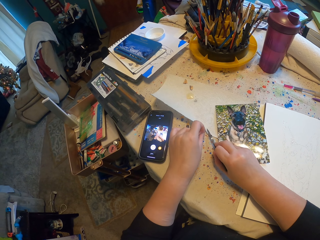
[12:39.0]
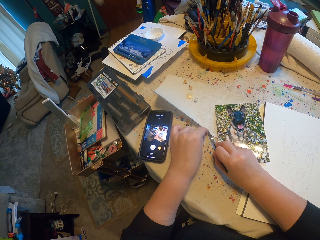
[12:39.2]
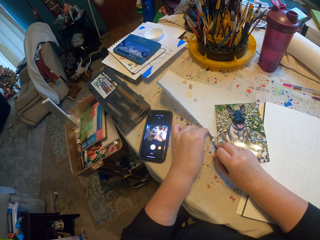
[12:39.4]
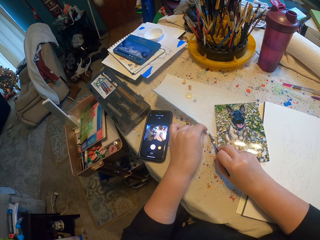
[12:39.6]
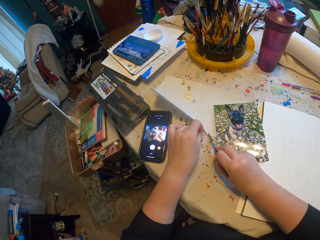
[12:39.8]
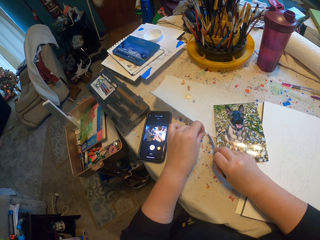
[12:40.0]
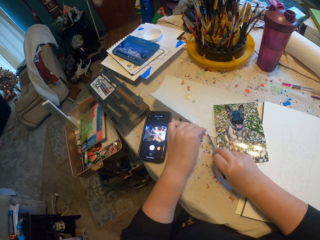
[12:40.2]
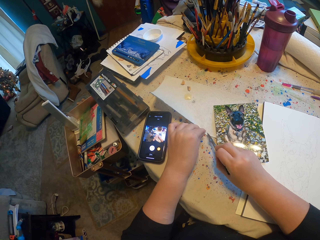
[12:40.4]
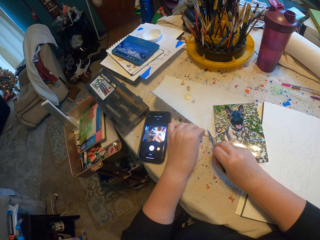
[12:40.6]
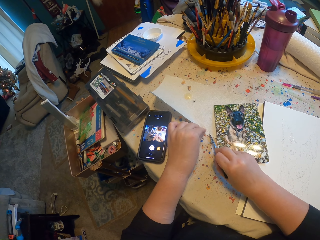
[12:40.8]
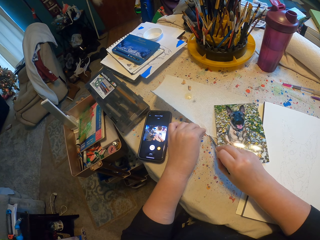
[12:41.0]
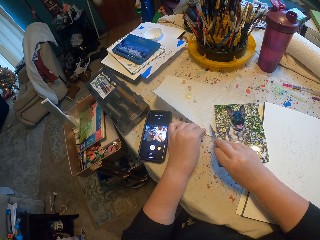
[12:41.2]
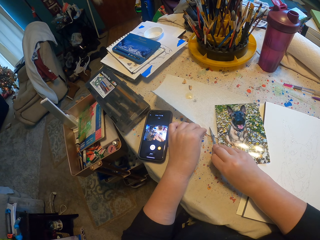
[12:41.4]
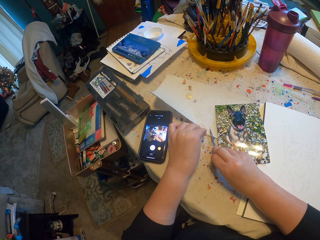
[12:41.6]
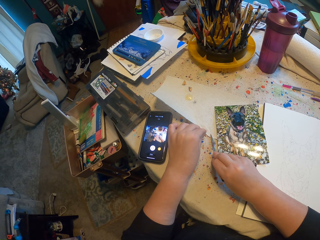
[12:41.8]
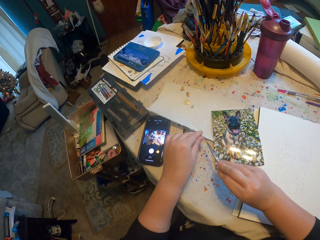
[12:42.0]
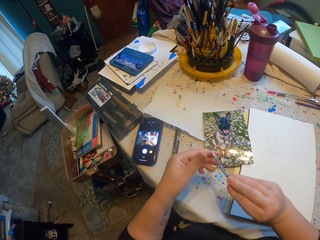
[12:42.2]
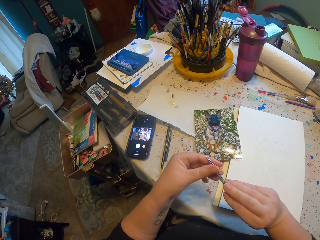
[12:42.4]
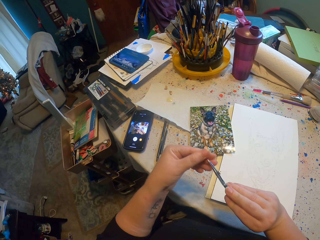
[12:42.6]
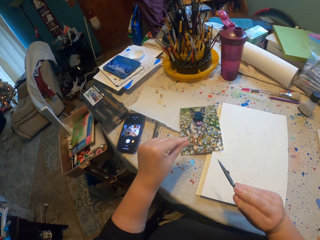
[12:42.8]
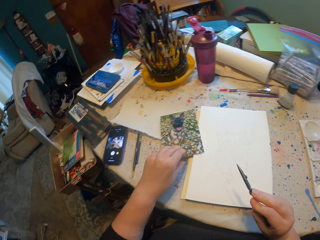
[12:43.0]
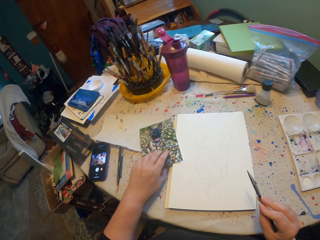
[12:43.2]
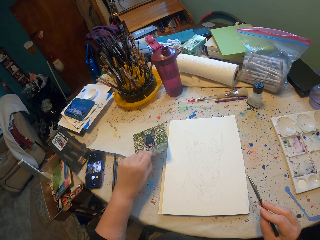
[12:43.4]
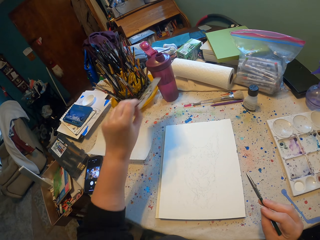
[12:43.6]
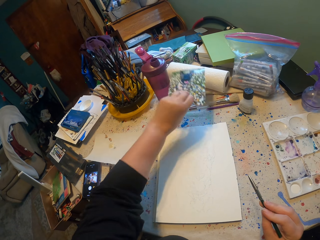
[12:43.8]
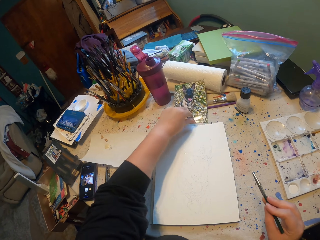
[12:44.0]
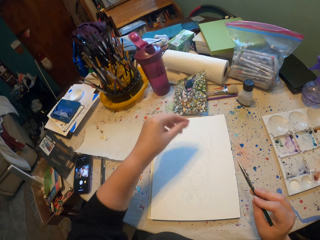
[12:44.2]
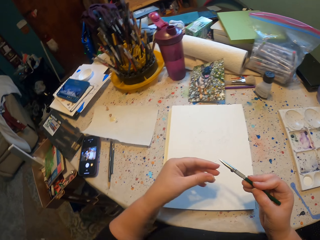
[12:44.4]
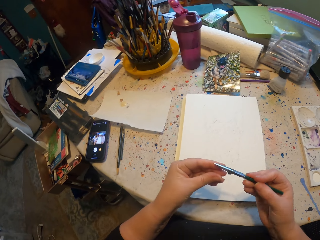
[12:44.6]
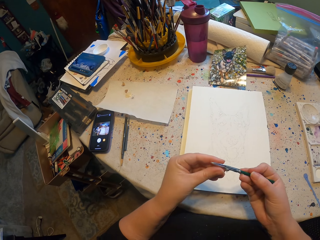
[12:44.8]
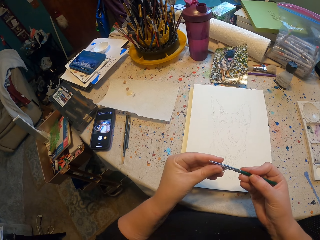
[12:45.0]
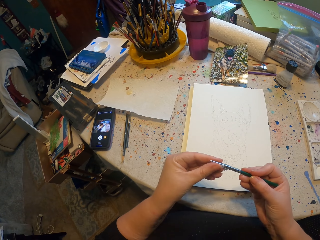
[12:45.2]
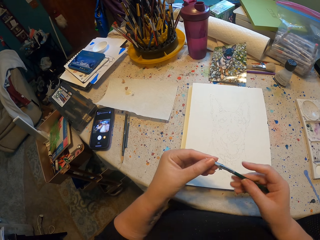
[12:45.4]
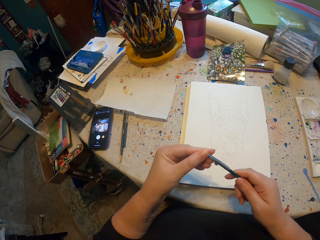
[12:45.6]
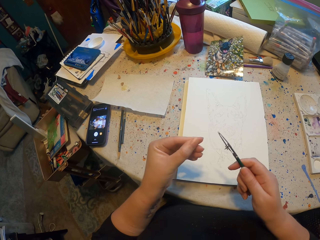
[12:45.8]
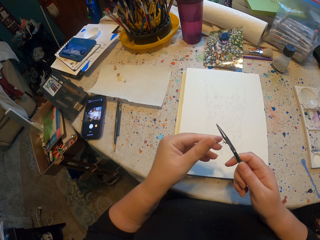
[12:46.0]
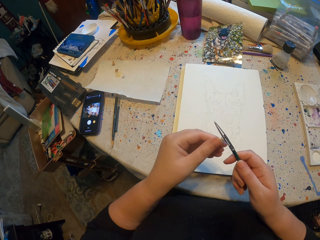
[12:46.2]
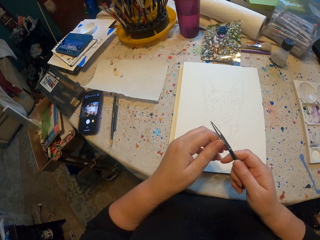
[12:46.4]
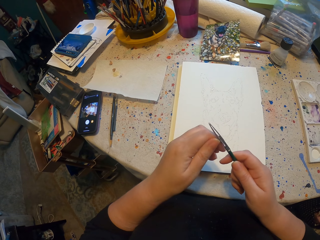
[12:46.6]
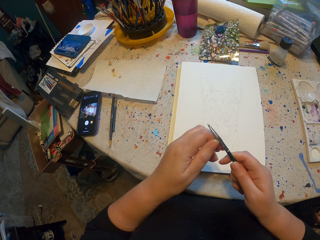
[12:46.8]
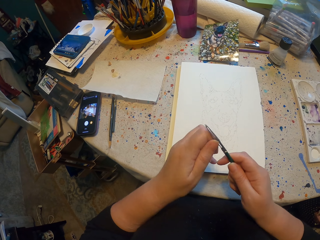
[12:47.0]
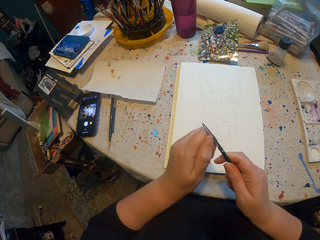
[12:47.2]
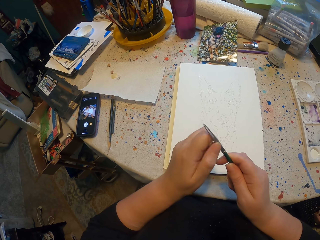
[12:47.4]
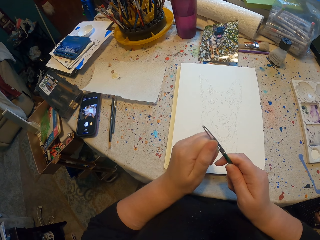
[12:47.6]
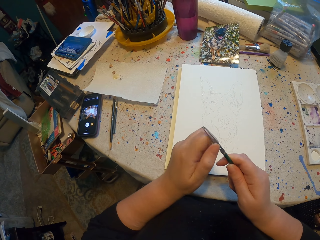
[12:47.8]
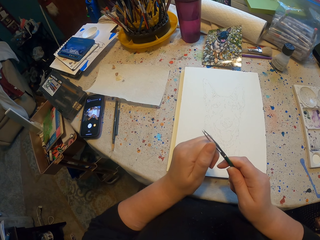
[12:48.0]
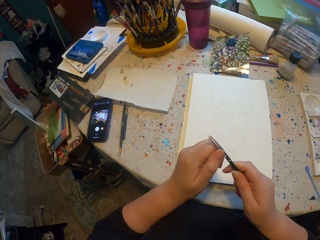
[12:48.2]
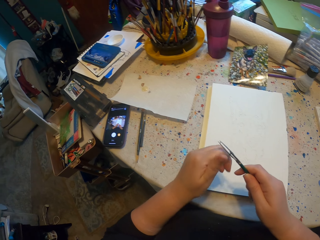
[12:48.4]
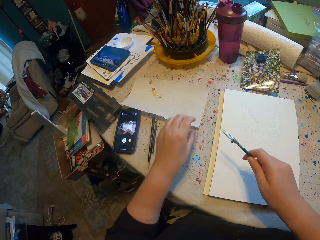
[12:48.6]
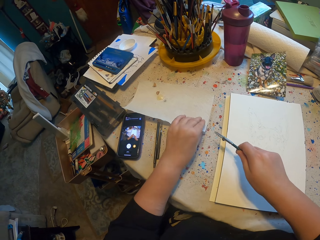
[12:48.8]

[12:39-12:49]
The camera wearer moves a picture. They hold a sample and drop the sample. They adjust the brush and hold the brush.

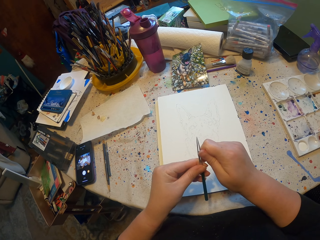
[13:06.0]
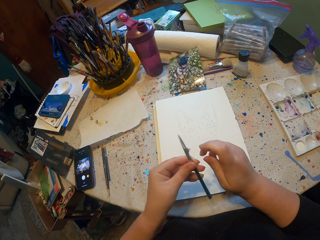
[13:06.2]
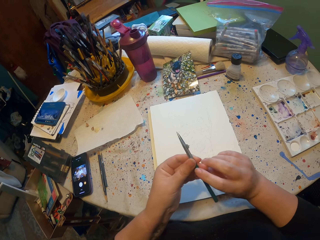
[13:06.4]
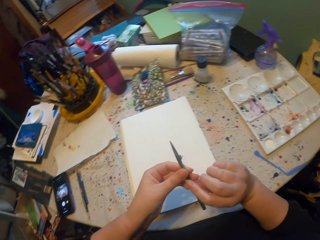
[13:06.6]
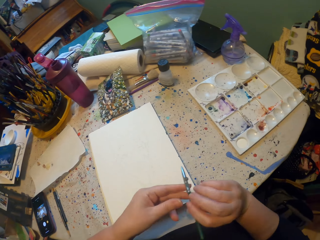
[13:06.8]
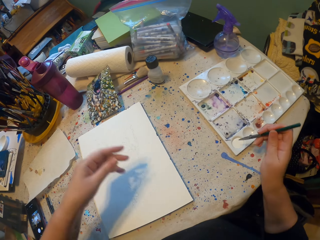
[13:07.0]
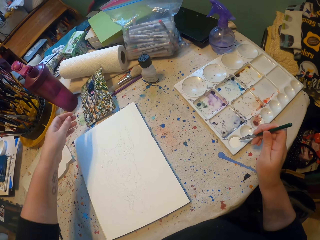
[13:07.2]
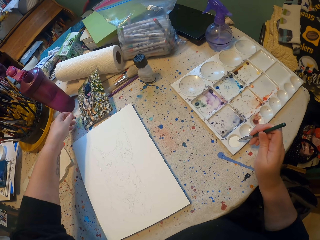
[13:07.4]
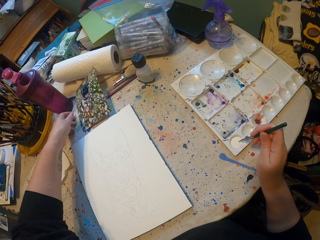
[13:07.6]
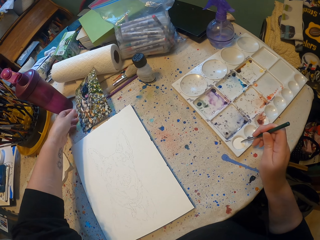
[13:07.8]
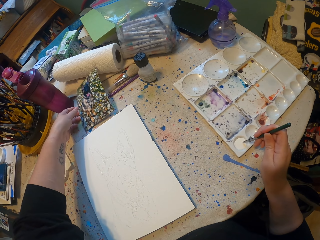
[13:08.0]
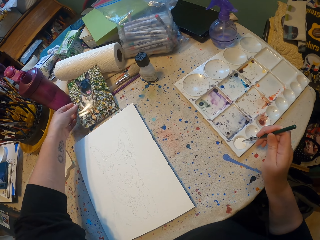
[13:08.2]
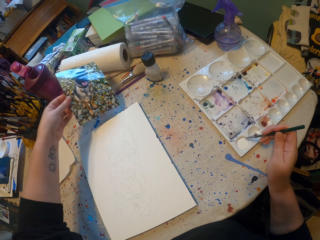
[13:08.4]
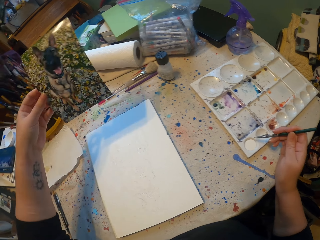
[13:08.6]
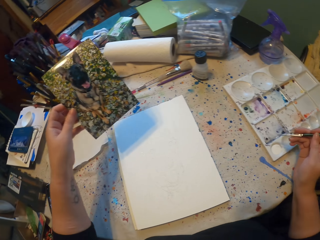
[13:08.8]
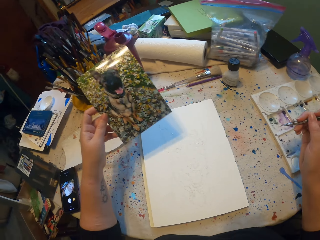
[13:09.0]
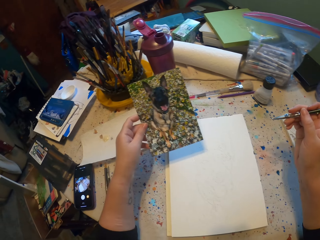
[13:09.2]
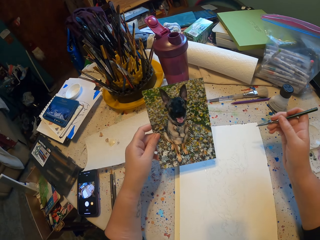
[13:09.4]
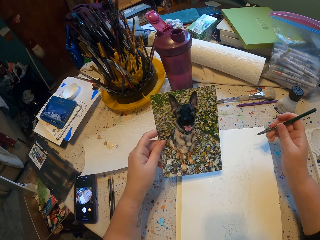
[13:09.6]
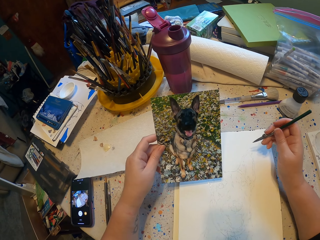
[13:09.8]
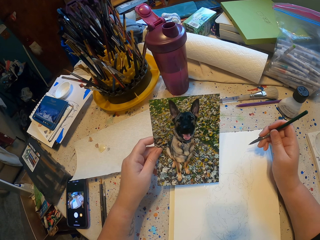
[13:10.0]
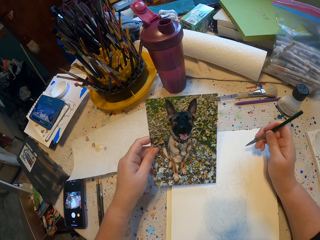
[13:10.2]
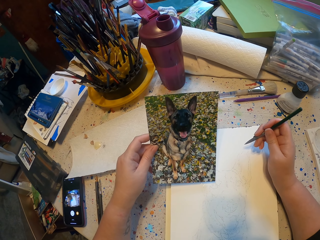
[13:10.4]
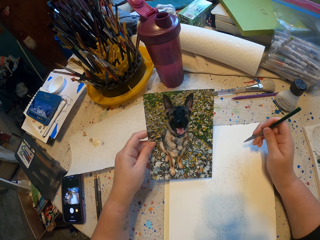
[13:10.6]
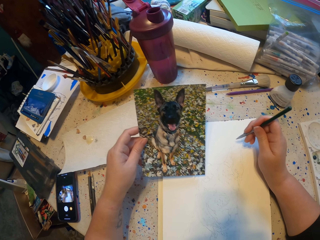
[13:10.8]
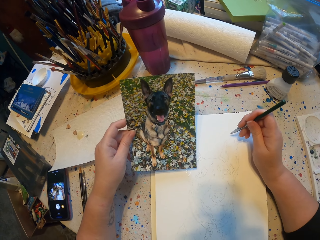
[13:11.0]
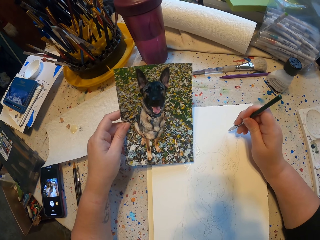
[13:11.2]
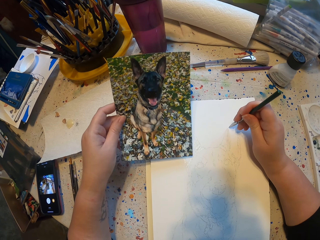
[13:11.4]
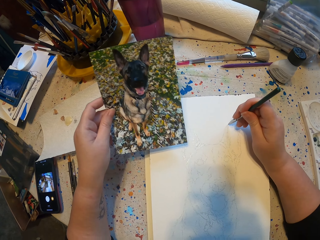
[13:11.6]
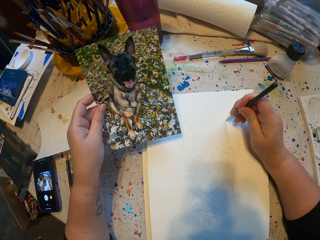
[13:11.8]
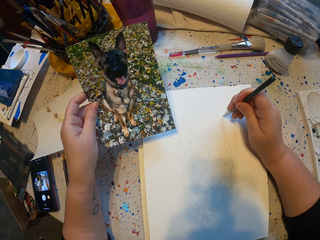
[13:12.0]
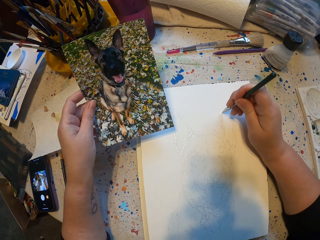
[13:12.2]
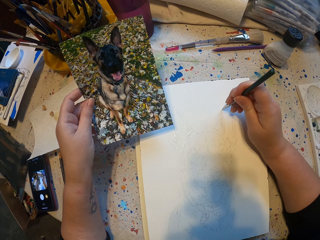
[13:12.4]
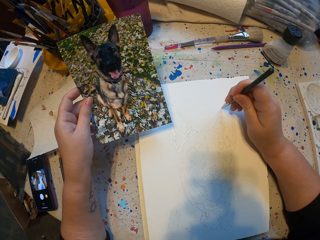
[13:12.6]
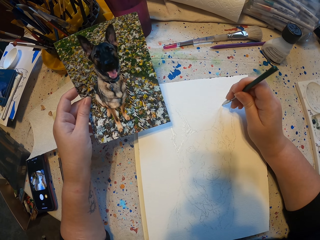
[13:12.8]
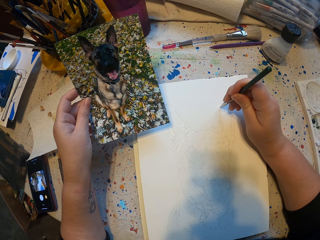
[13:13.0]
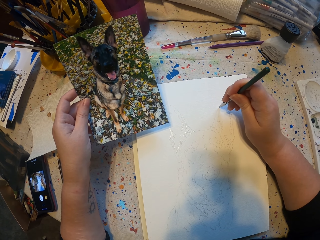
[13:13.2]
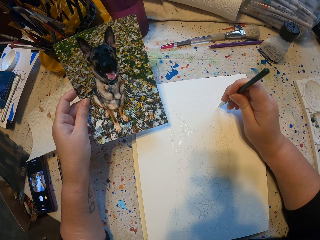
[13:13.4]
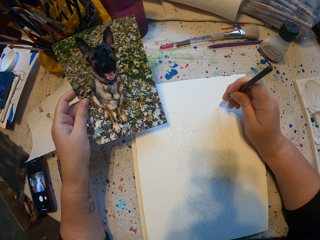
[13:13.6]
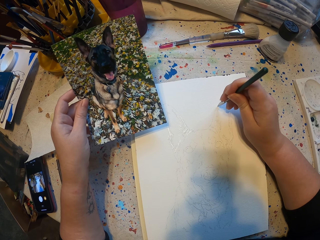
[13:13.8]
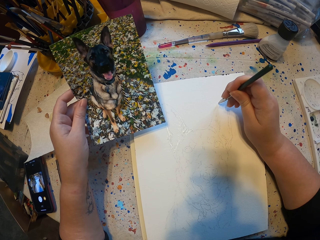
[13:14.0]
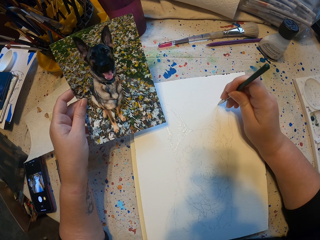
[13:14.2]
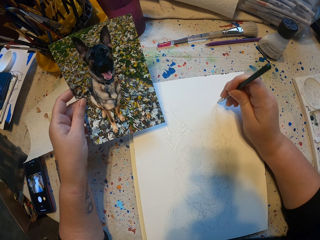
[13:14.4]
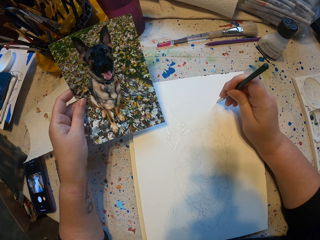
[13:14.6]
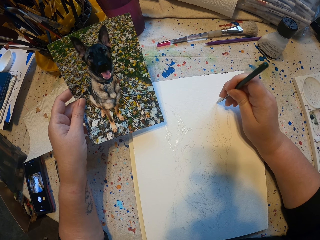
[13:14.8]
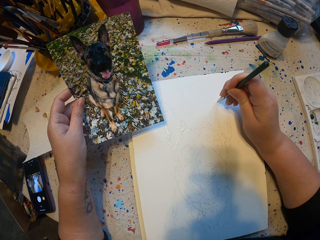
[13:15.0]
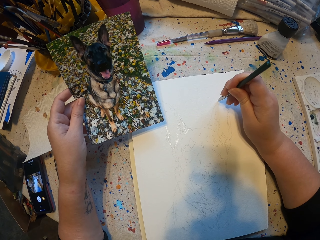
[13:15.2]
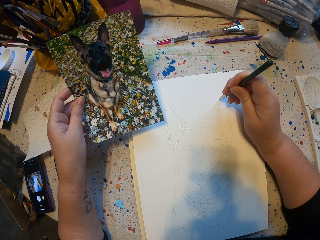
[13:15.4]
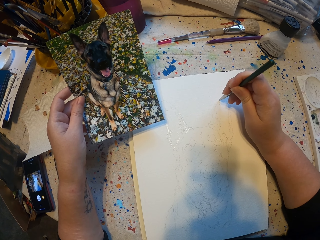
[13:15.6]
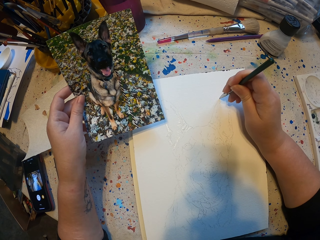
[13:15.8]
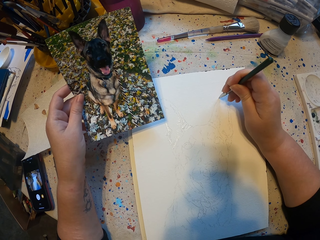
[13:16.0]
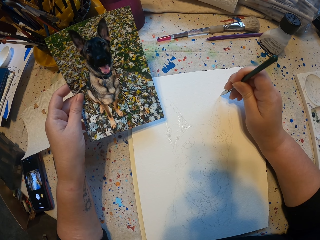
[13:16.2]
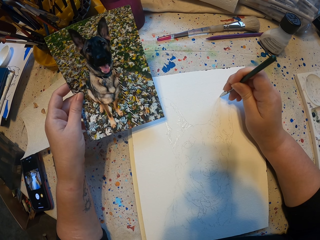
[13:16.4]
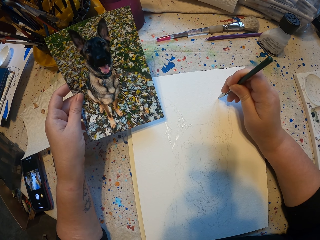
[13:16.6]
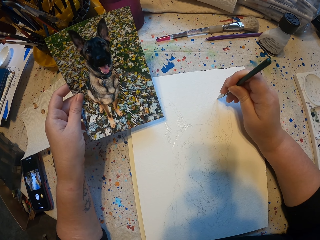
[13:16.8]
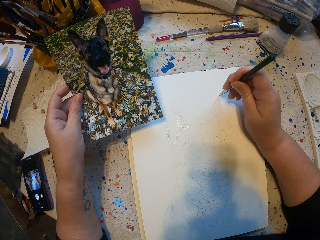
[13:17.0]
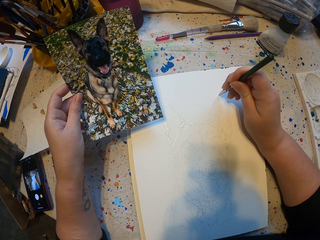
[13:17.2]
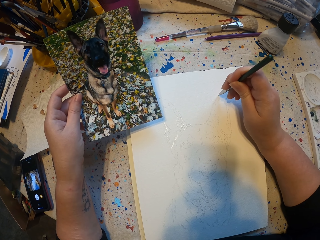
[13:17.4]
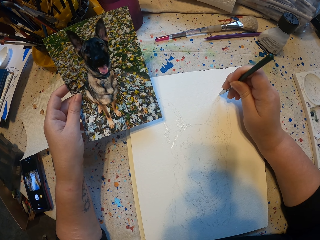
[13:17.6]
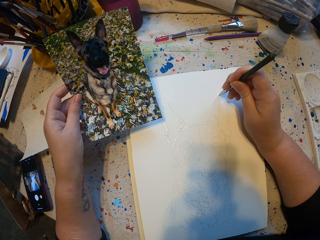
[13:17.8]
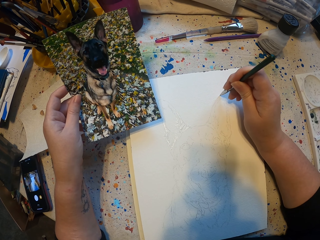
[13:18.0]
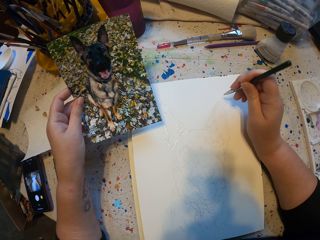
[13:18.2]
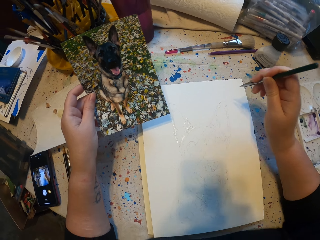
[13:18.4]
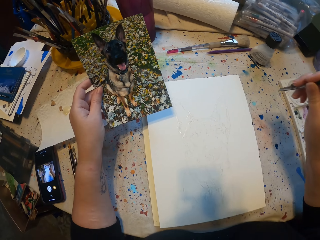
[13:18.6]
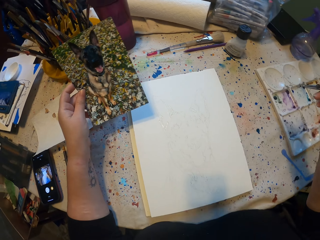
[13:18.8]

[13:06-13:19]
The camera wearer dips the brush in the paint. They pick up the sample, hold the sample, and draw a sketch in the book.
